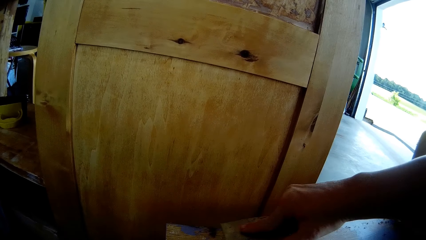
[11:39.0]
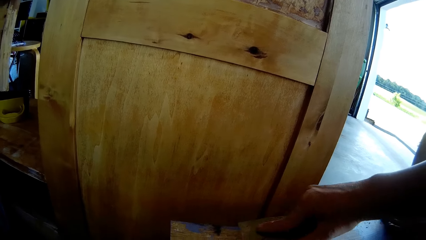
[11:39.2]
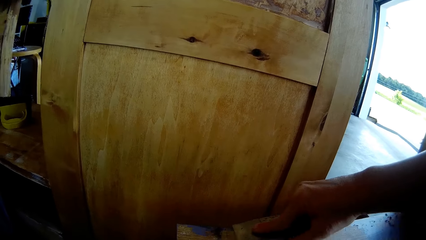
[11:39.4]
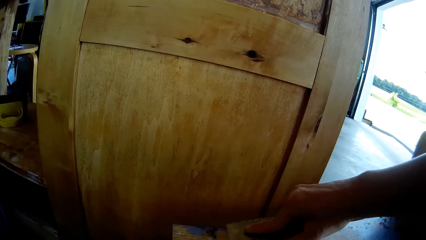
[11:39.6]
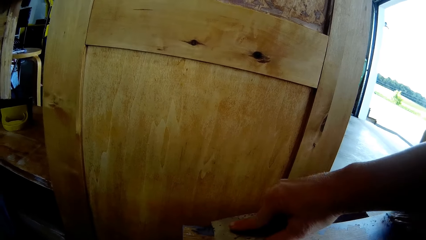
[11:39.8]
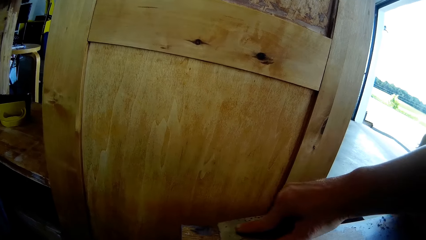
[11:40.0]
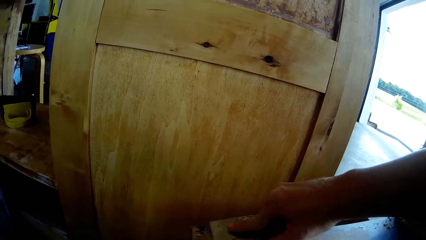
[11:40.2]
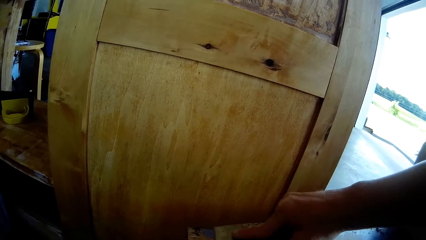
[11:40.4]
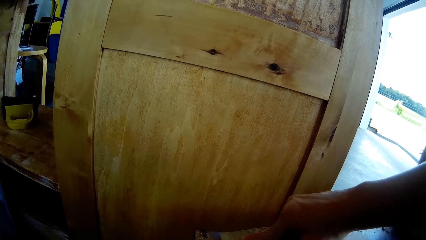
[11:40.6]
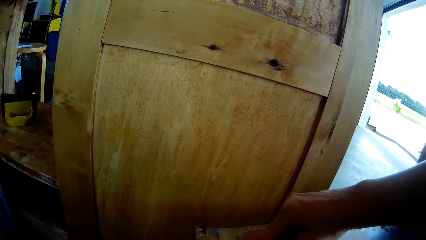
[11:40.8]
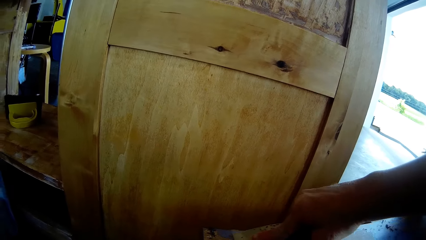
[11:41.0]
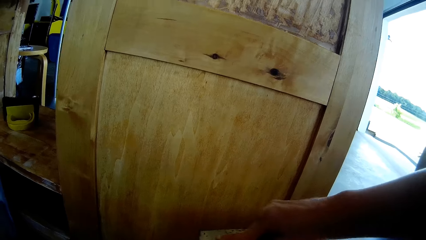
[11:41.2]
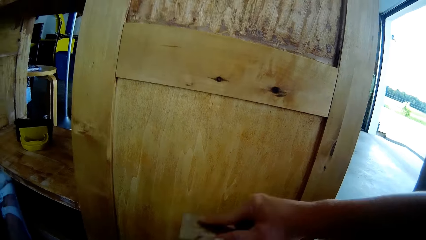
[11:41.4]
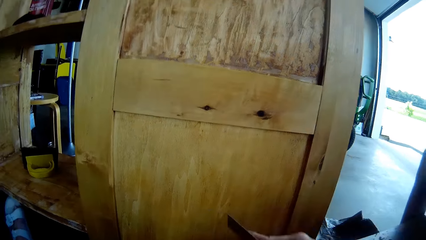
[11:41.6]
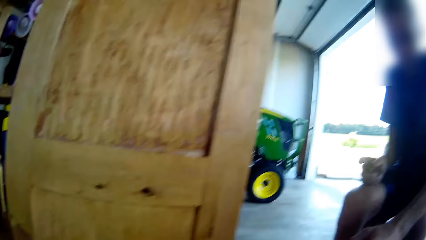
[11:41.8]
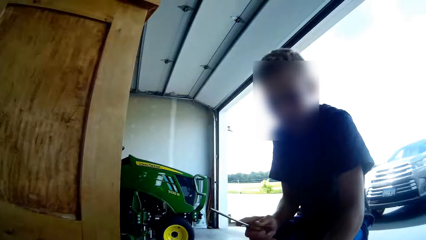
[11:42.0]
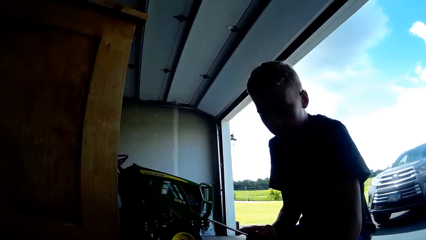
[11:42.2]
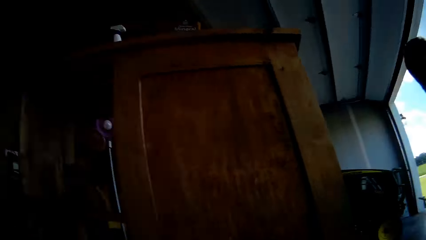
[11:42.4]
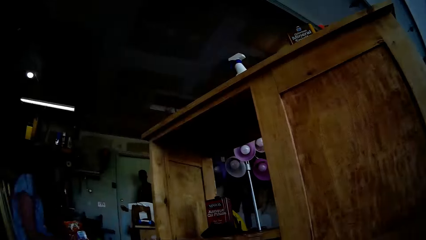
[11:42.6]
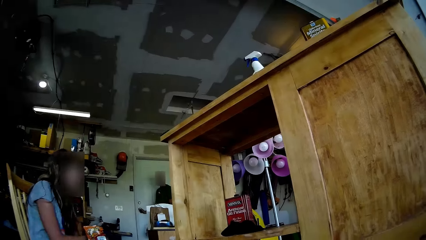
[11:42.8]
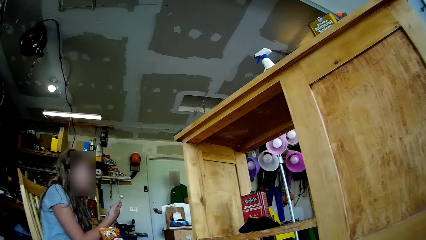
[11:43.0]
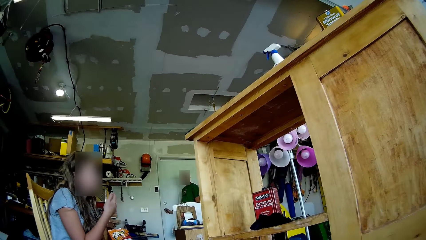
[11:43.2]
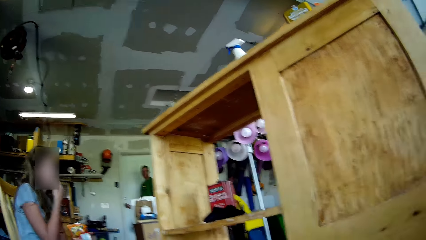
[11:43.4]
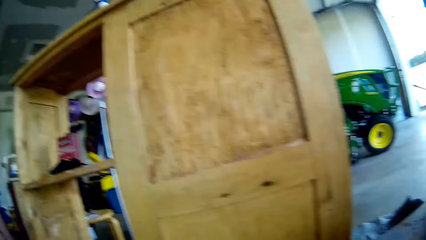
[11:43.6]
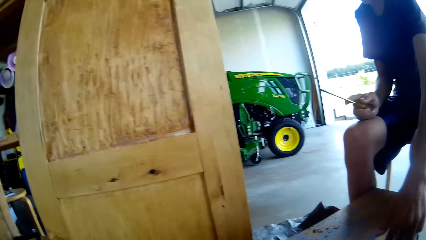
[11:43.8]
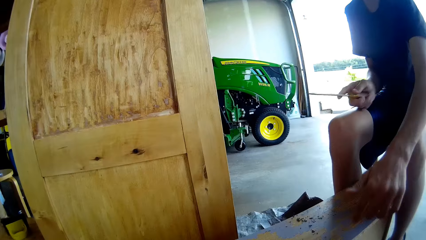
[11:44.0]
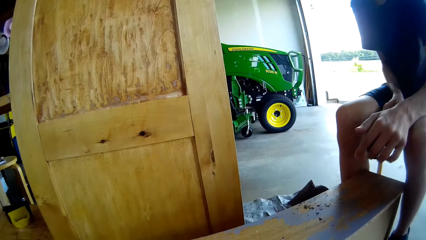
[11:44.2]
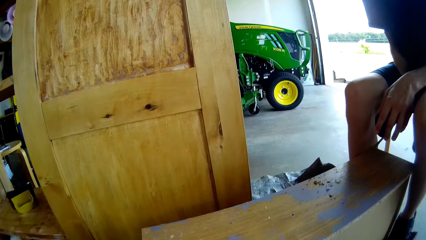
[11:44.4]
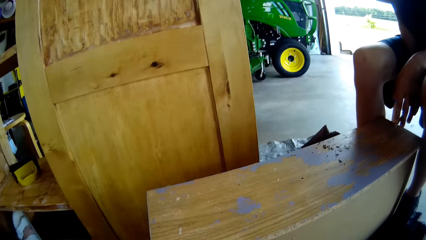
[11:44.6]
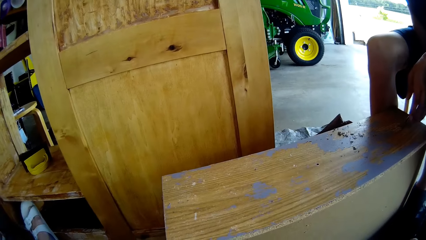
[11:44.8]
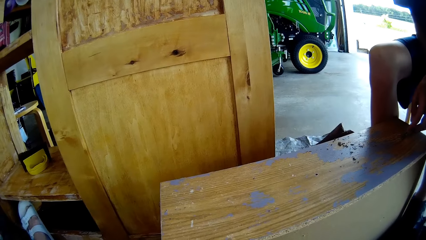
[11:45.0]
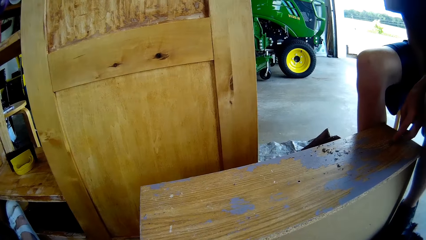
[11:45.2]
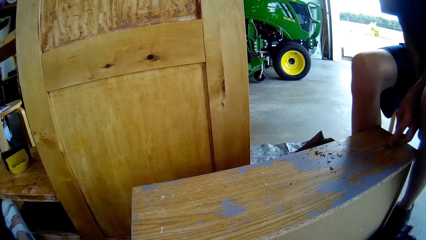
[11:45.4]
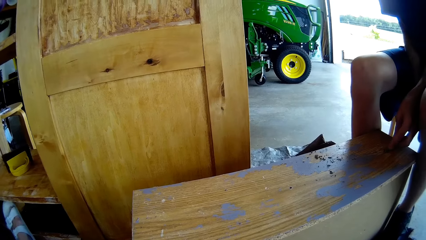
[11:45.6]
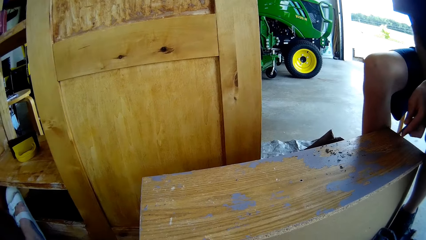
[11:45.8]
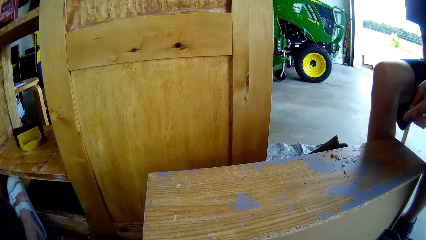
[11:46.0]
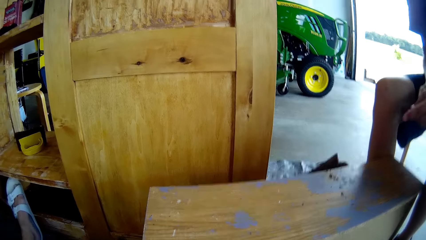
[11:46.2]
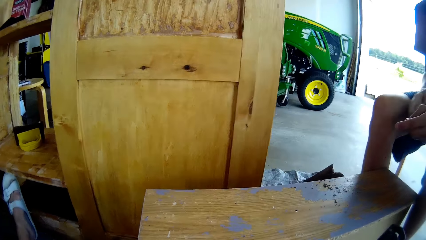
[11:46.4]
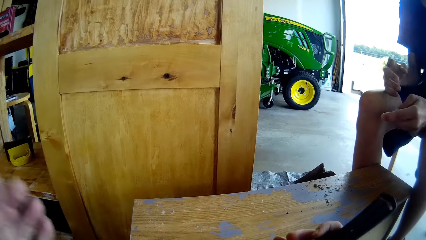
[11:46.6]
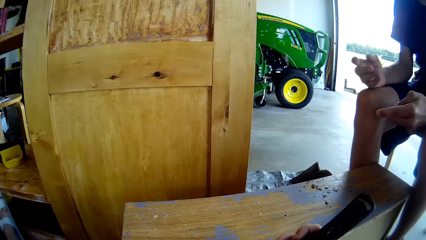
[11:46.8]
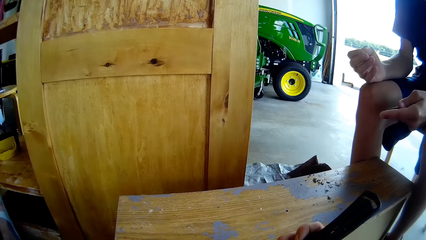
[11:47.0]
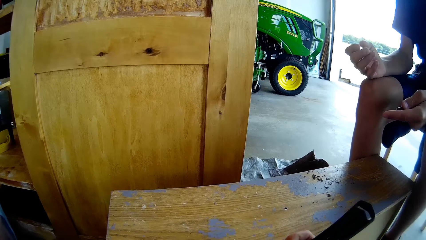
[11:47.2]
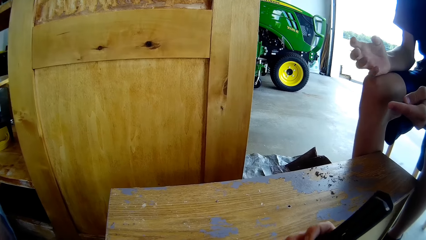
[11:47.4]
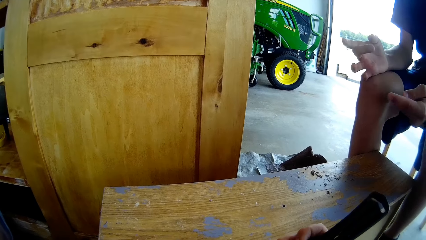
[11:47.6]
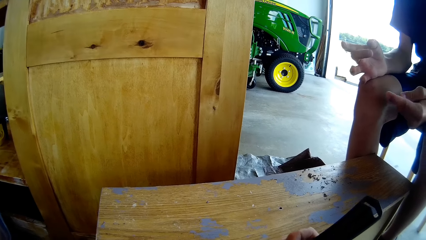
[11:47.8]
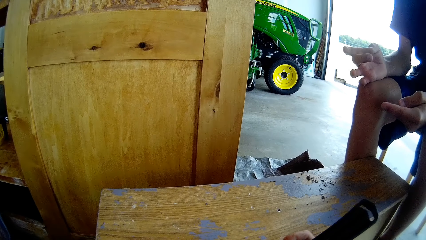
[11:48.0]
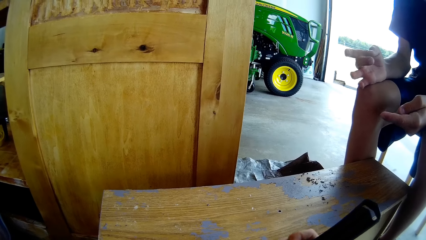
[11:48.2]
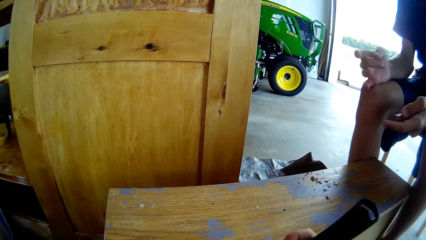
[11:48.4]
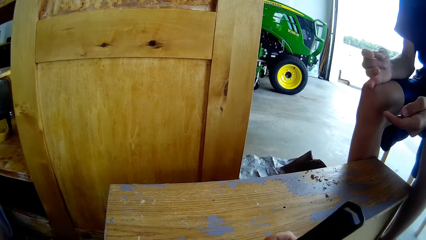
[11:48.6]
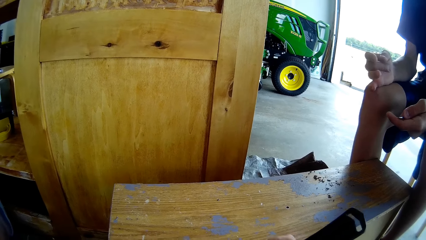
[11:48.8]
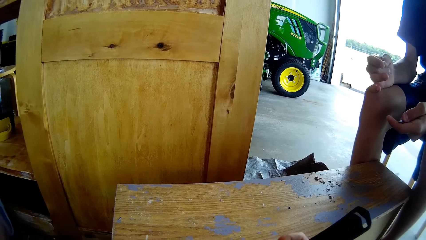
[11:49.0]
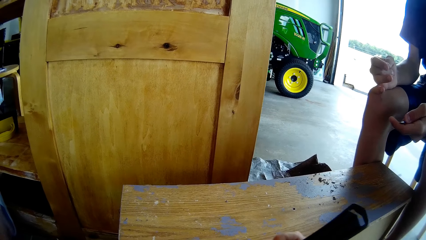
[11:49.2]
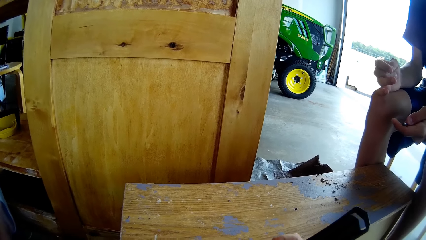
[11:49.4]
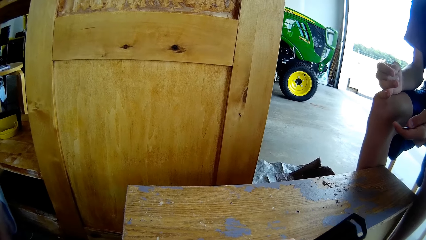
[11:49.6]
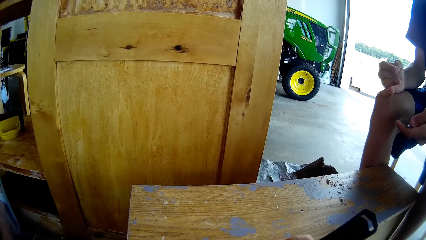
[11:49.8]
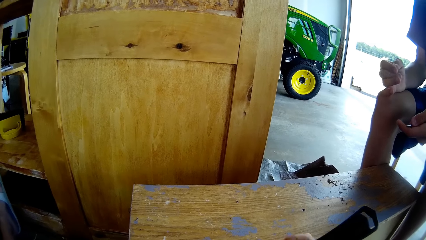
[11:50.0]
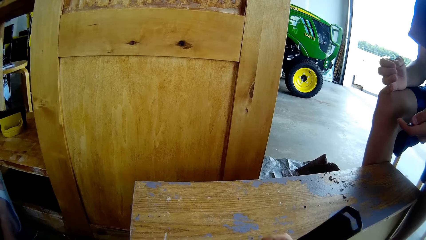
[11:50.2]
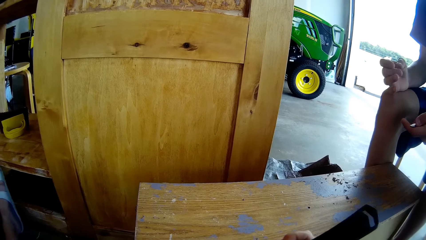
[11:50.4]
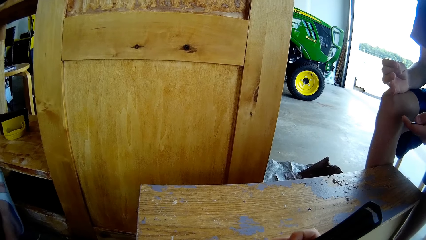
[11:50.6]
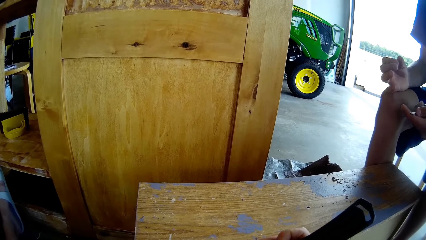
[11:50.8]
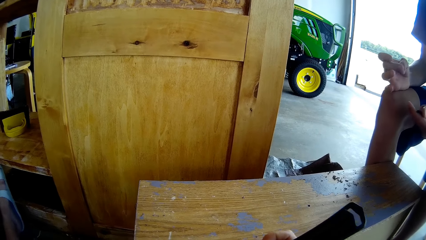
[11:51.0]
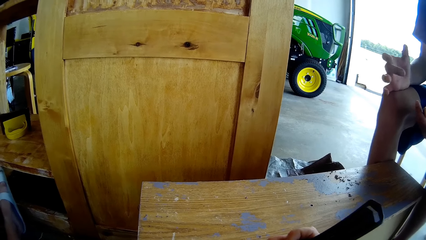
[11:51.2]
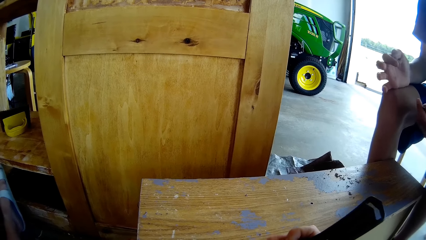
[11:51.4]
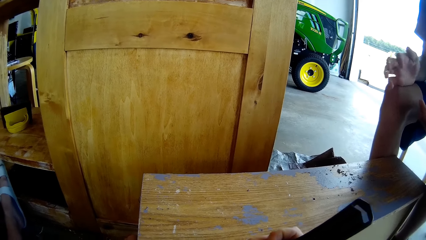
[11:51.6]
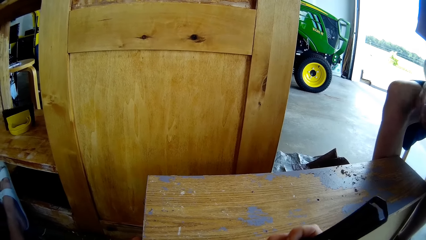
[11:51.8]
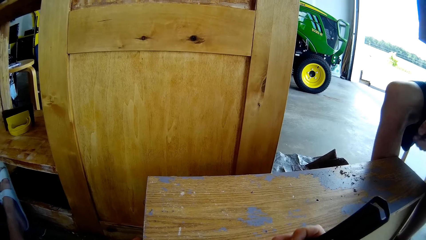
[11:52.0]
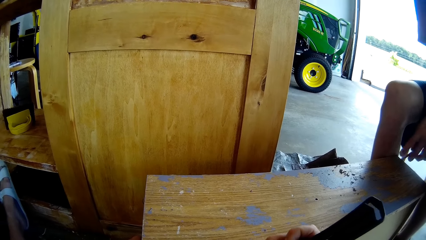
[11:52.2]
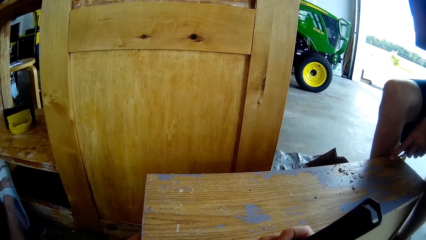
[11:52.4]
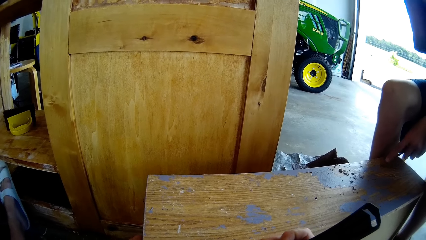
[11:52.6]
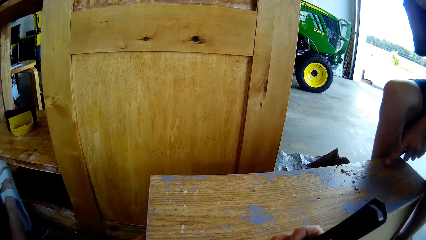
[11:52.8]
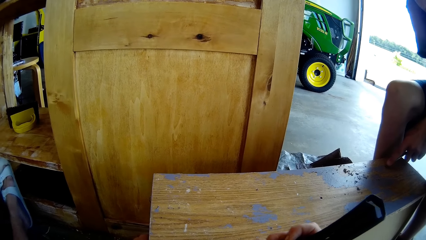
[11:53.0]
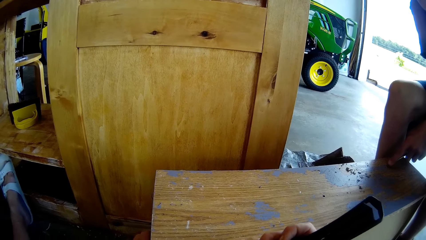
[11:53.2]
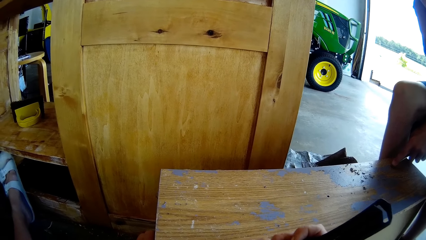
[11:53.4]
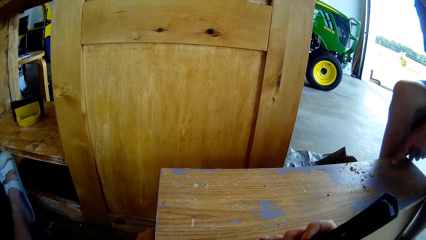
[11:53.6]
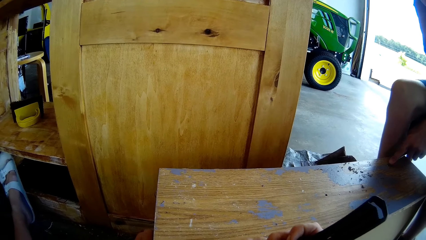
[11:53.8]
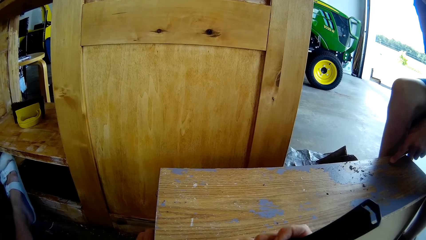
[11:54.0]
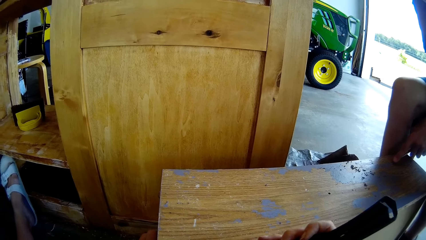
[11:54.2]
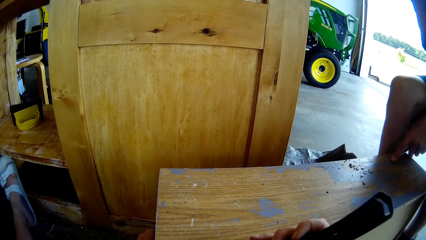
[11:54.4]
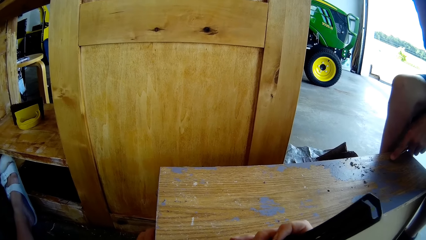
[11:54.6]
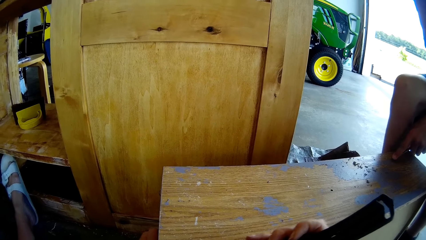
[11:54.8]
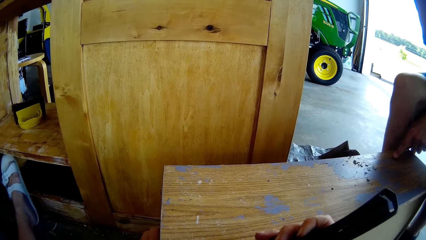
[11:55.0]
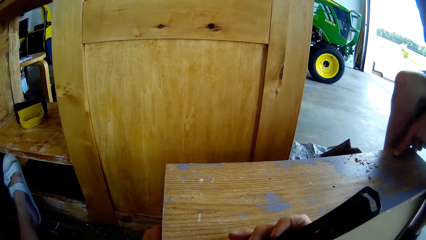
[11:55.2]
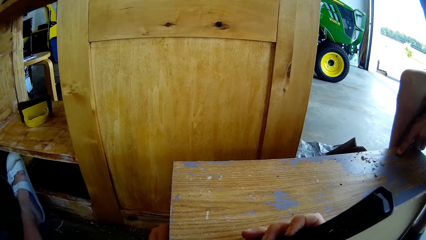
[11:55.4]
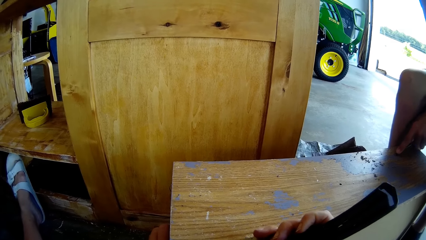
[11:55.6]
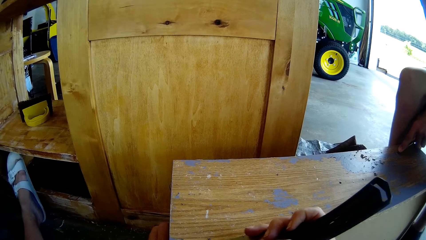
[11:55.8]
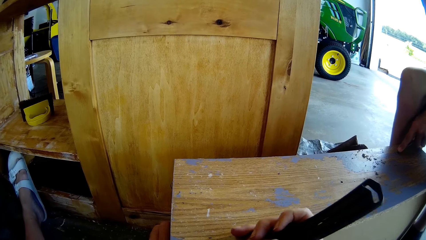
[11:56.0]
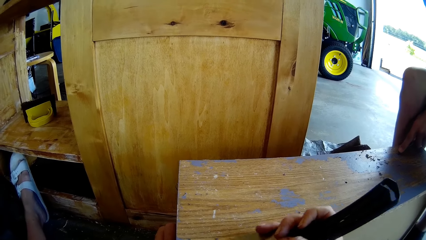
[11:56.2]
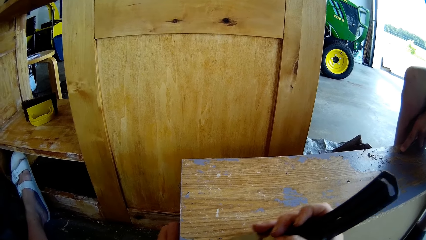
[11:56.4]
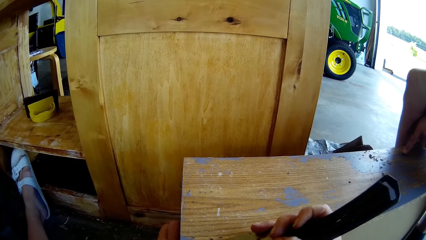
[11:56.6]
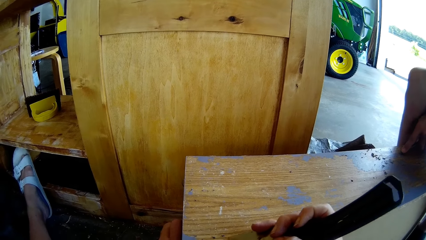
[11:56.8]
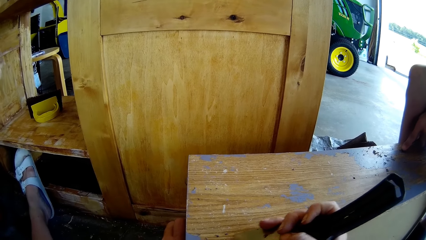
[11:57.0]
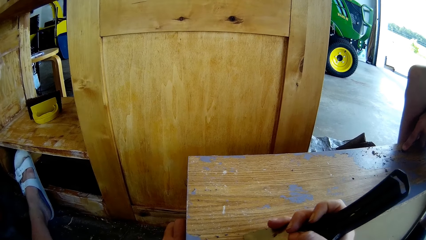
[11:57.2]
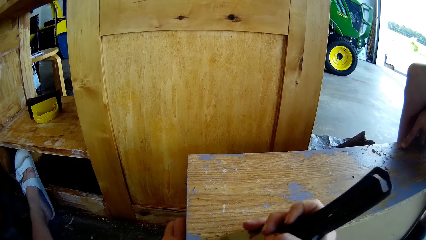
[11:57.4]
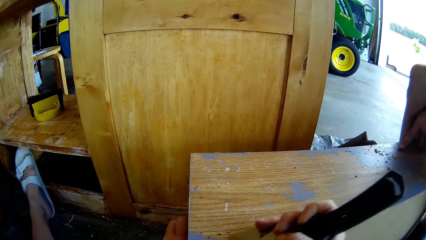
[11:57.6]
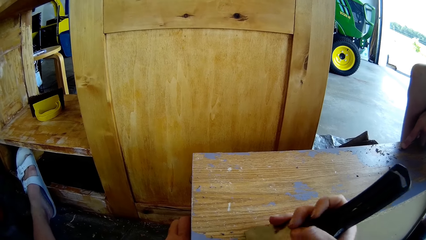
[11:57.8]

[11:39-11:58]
A woman talks to a man. Another man scrapes paint from the table with a screwdriver. The other man wipes paint from the edge of the screwdriver. The other man gestures to the camera wearer. The camera wearer scrapes paint from the table with a putty knife. The other man scrapes paint from the table with the screwdriver. The camera wearer scrapes wood off the table with the other man's help.
